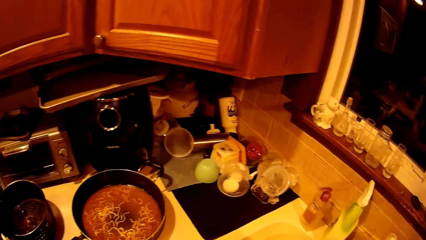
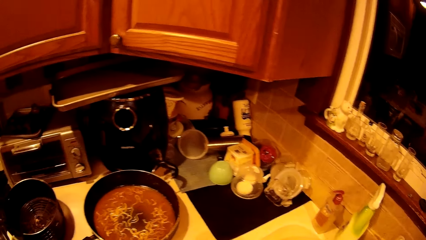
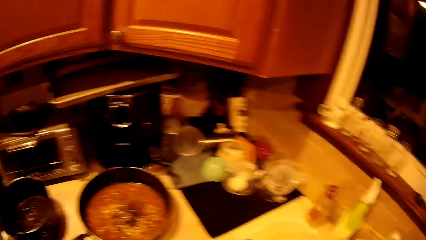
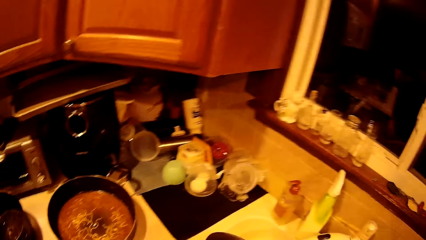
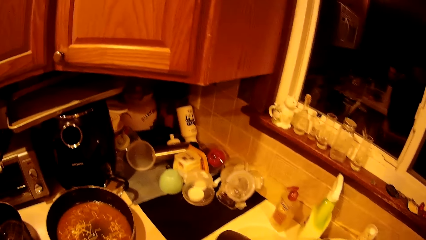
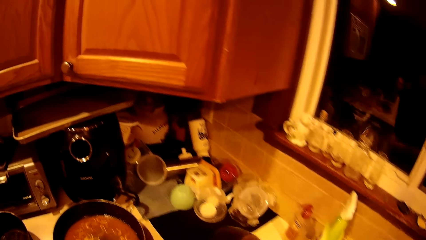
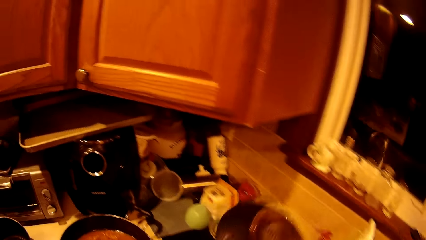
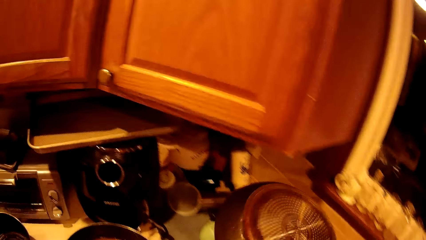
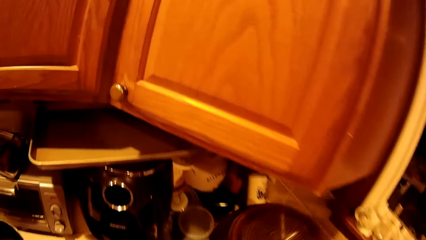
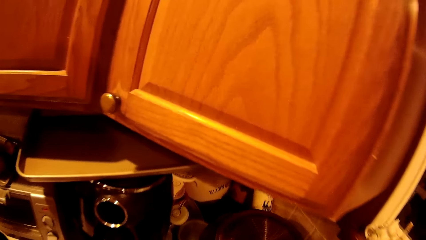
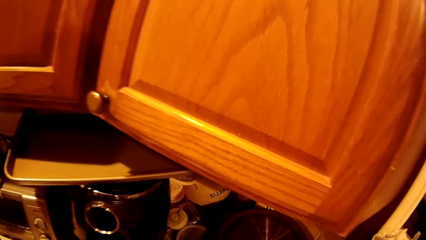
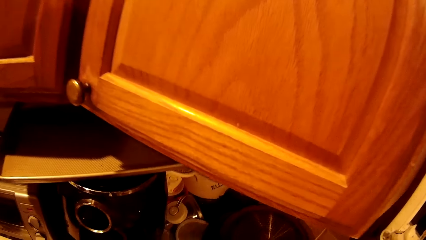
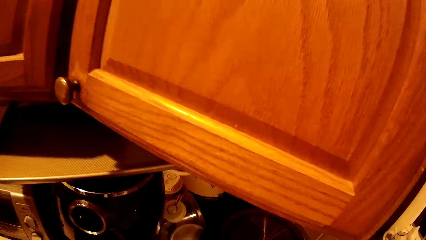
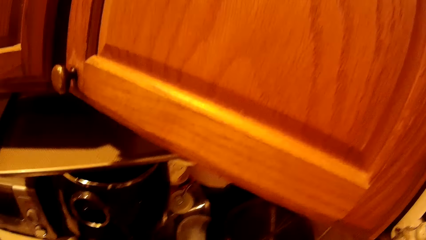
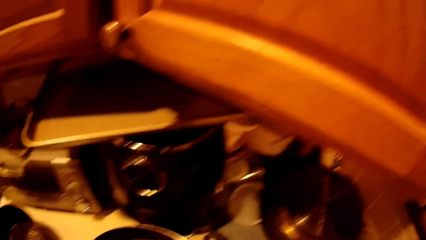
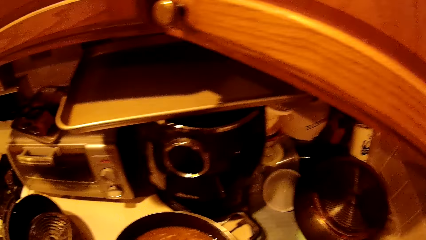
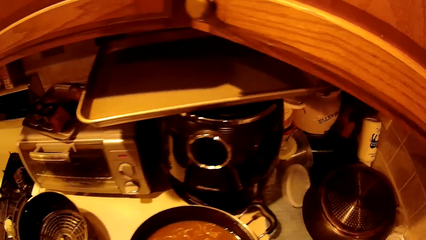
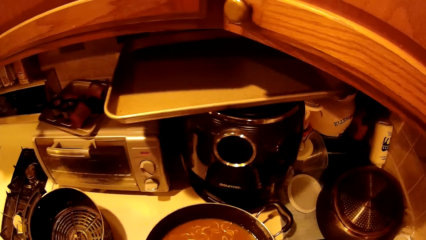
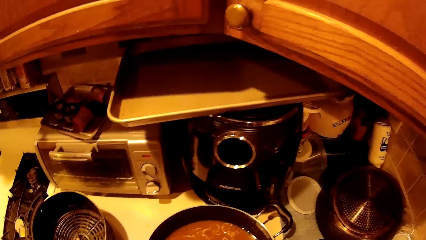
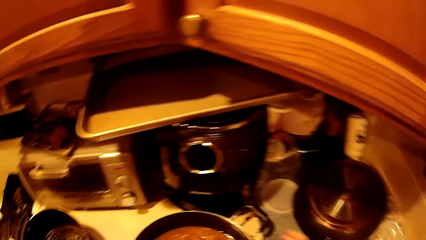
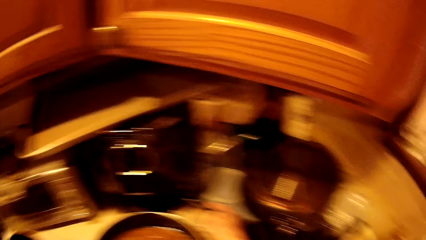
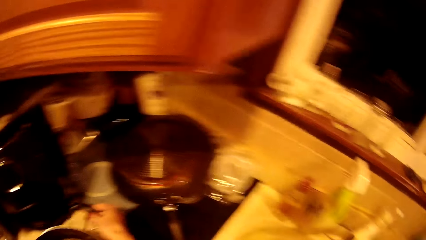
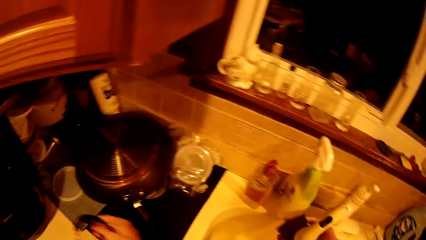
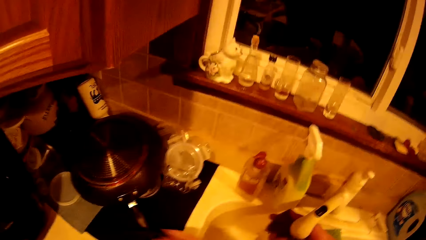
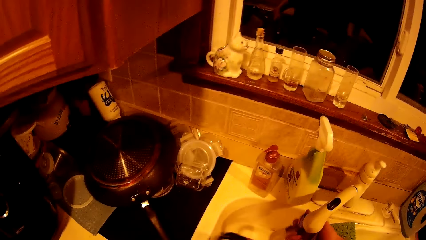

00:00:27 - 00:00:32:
The camera wearer places the frying pan on a rack on the counter with her right hand. She picks up the saucepan from the counter with both hands.

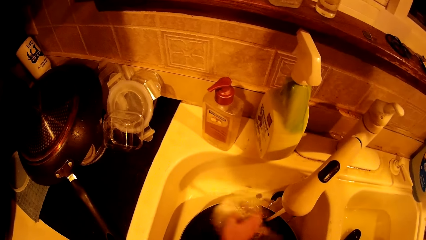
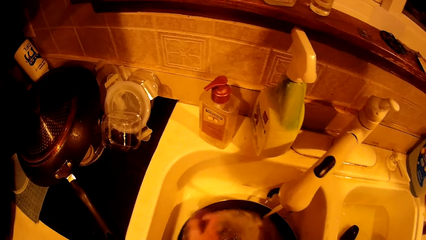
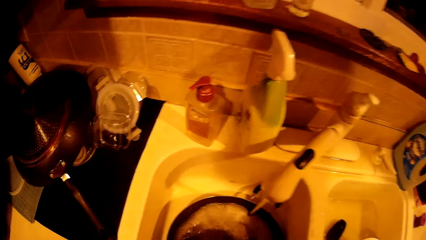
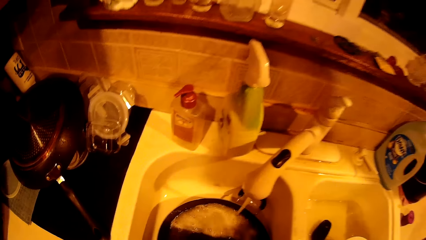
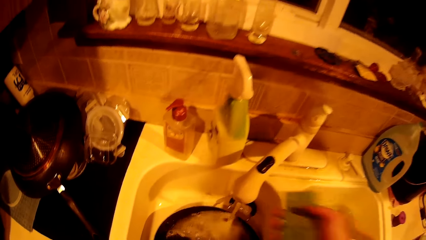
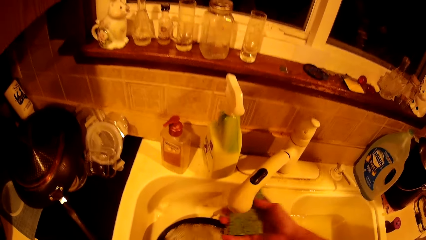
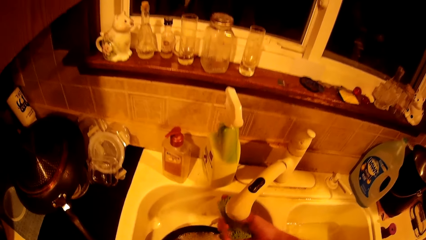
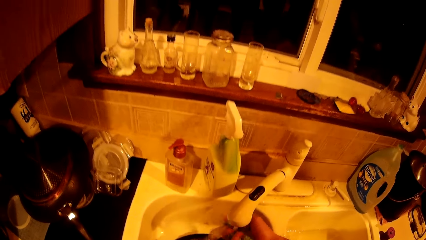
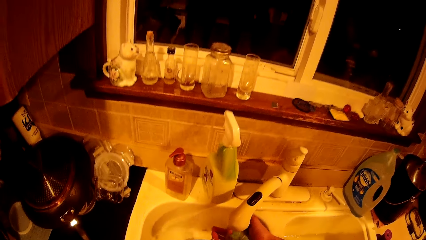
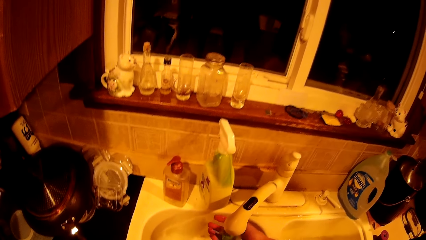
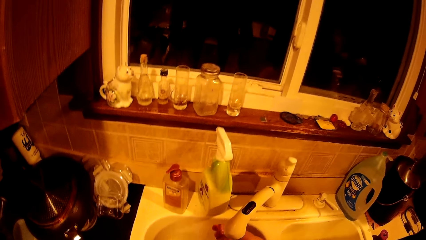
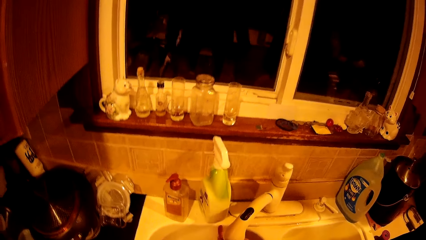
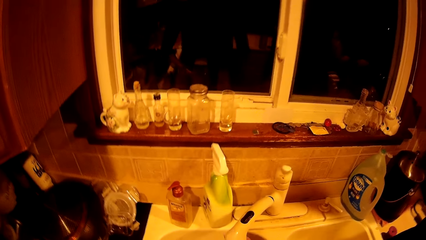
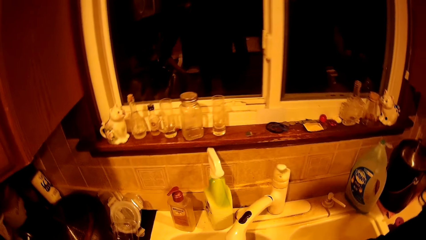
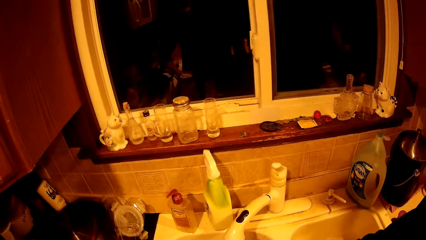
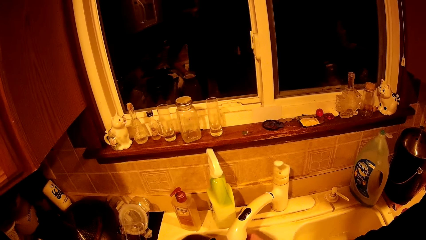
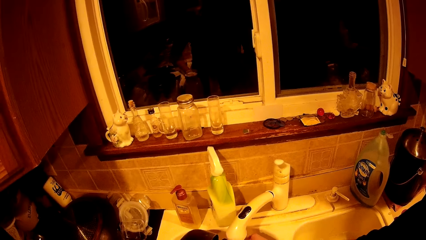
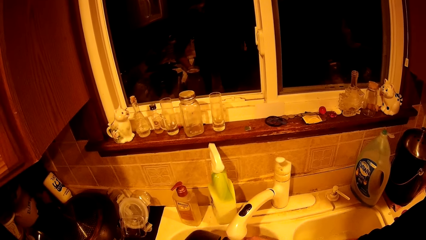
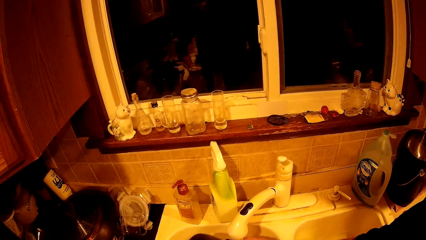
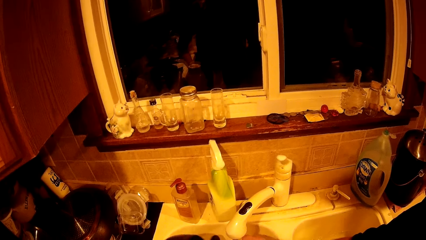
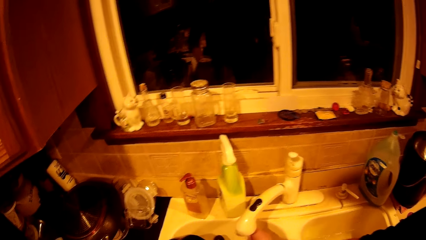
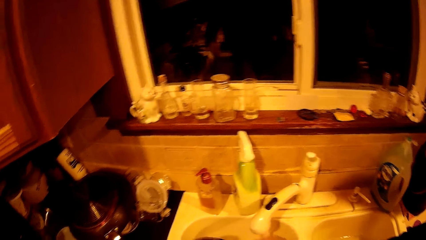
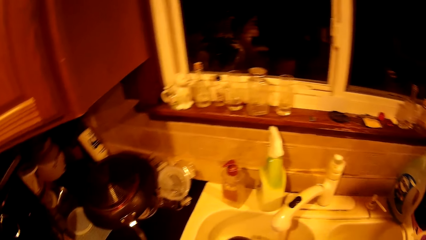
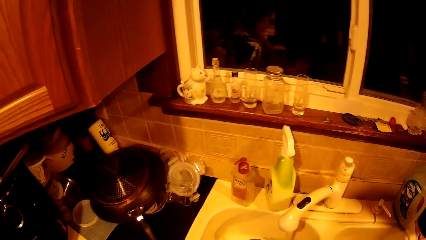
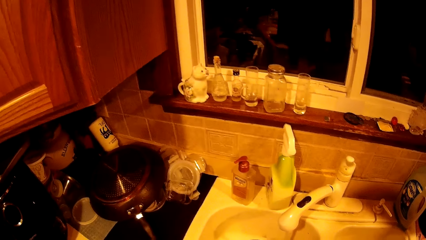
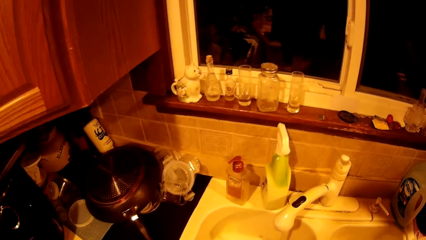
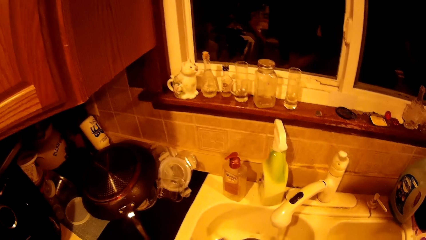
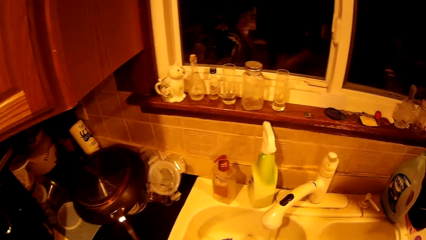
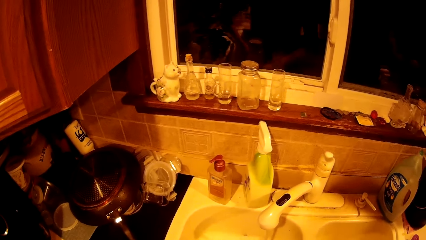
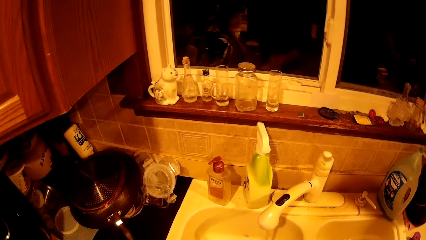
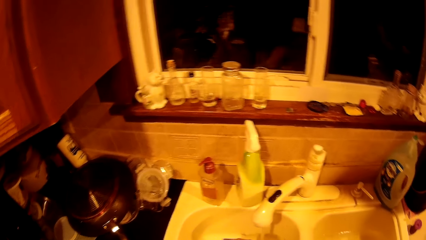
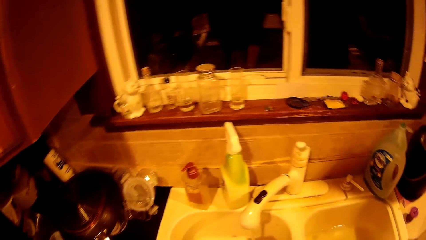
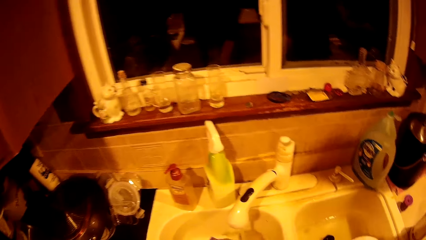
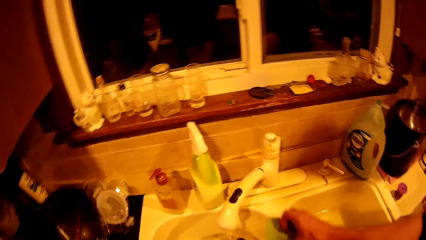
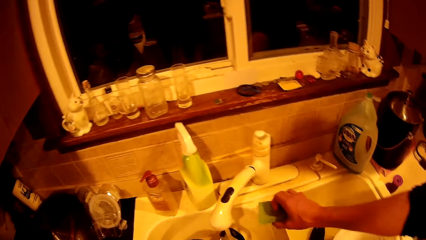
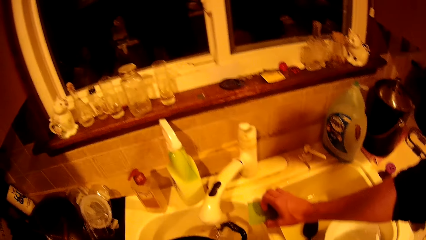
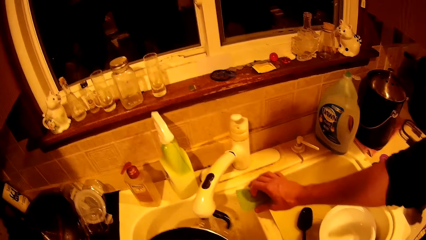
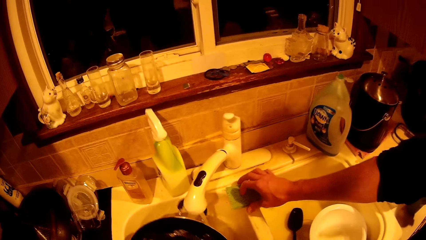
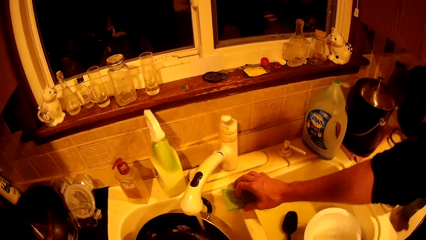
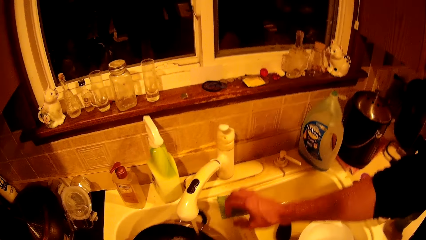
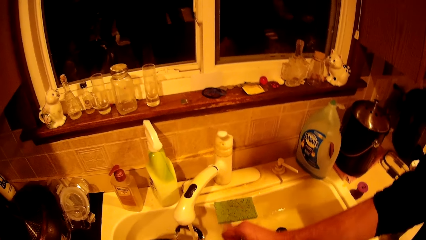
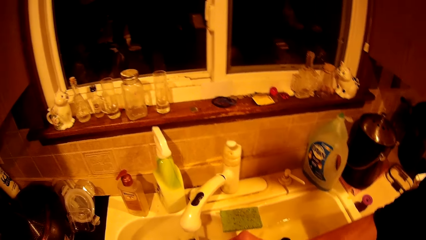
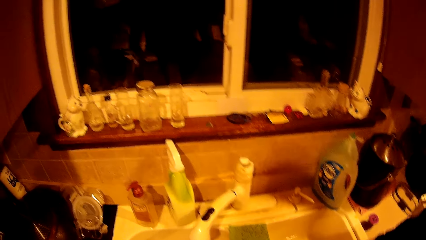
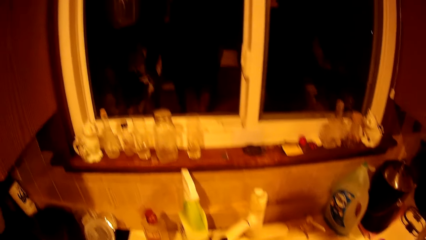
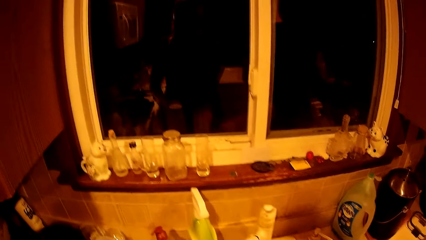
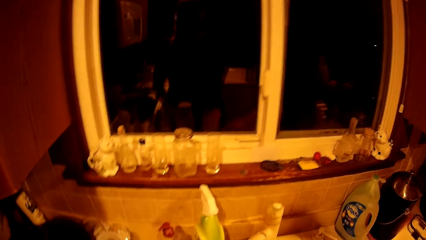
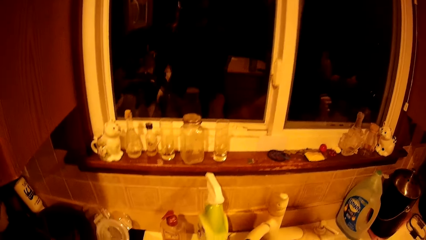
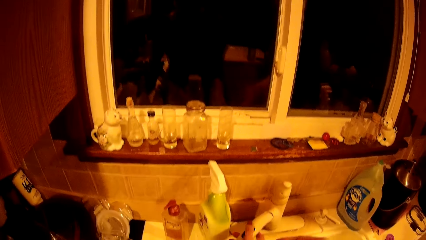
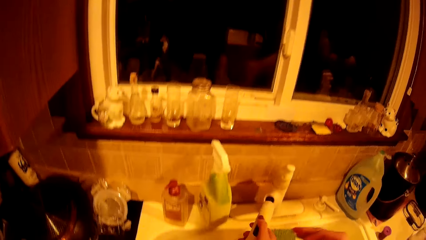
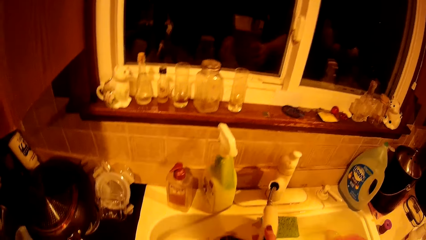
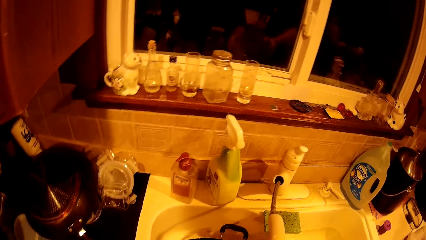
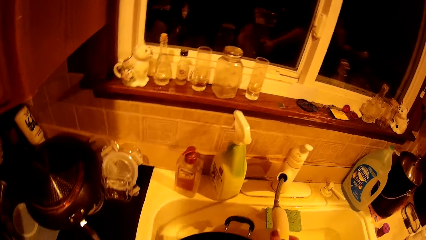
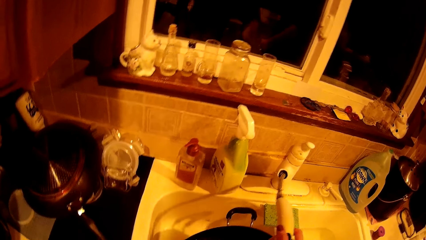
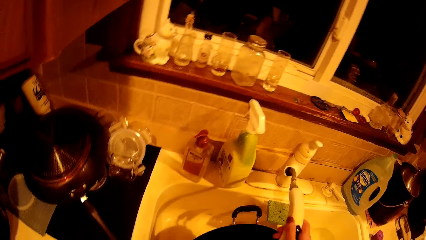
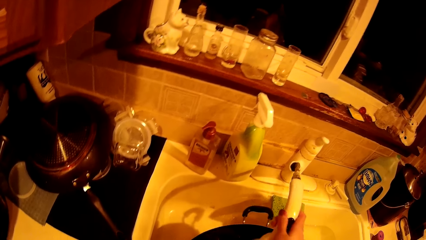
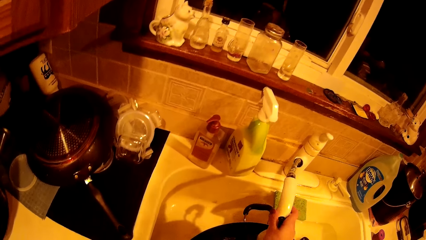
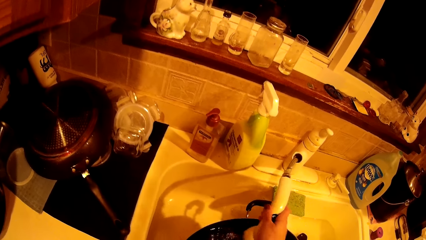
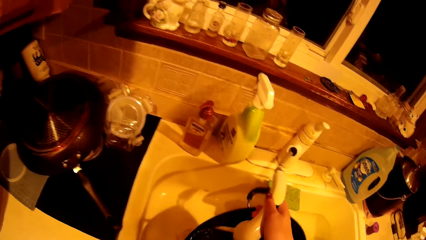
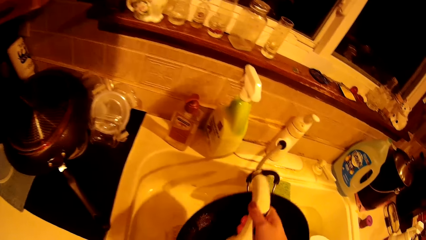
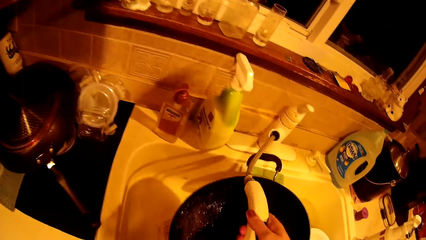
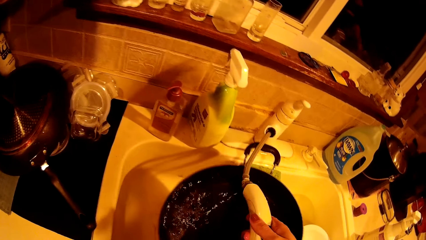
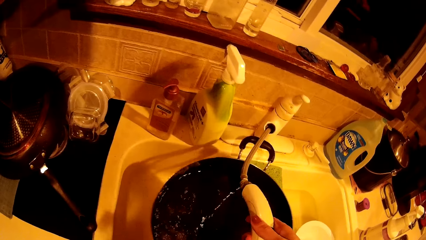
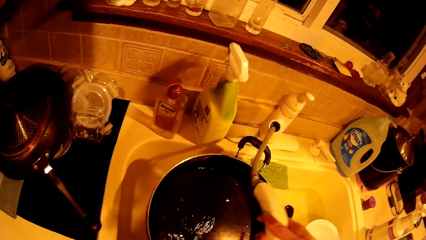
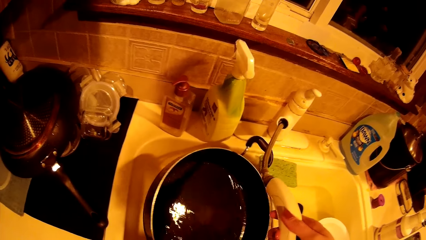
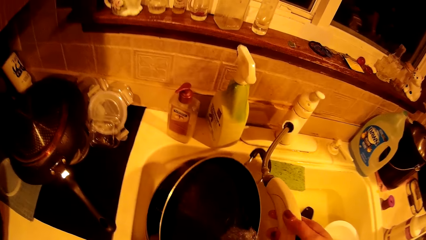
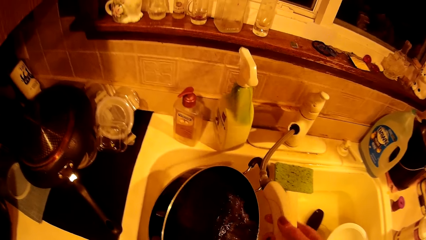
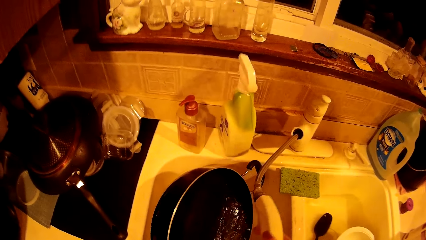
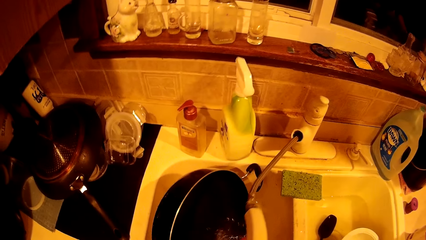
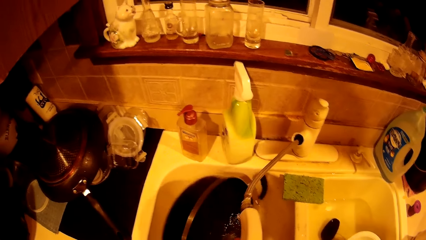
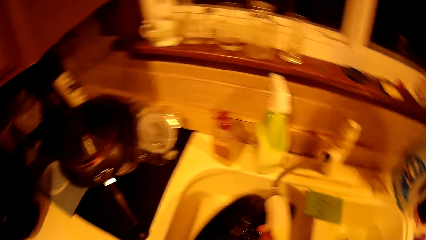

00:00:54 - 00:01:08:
The man rinses the sponge under the tap with his right hand. He places the washing sponge in his right hand on the sink. The camera wearer rinses the saucepan with water from the faucet in her right hand.
